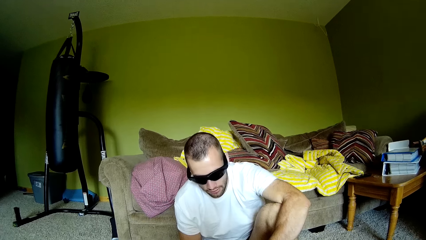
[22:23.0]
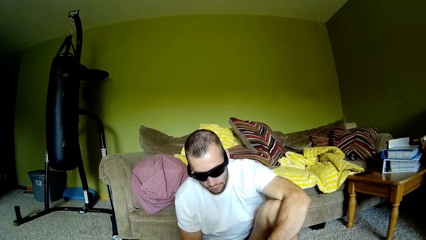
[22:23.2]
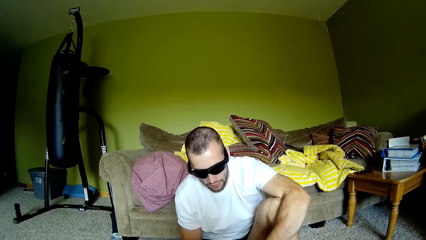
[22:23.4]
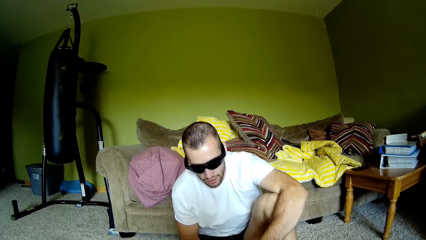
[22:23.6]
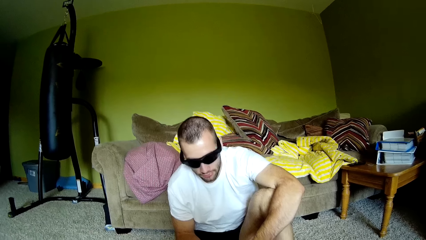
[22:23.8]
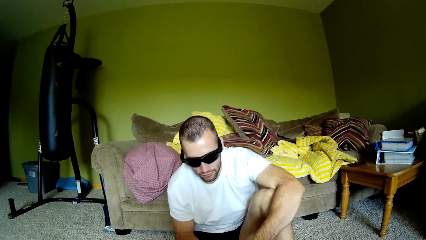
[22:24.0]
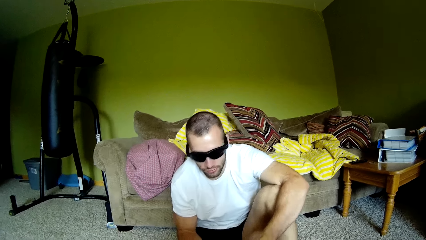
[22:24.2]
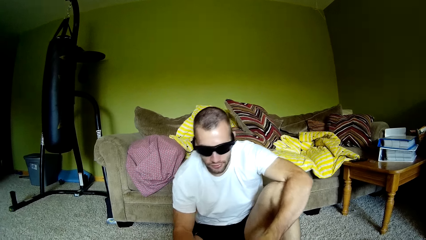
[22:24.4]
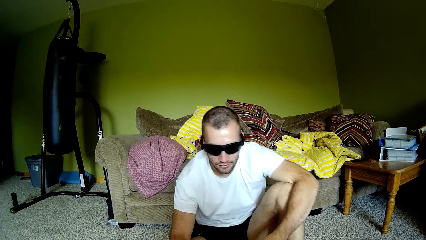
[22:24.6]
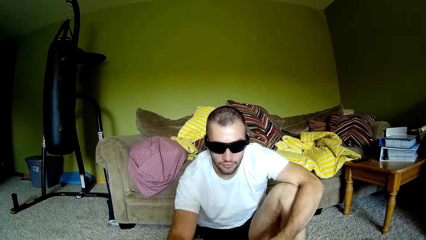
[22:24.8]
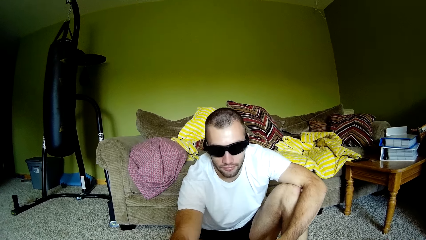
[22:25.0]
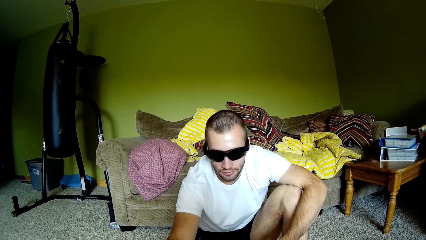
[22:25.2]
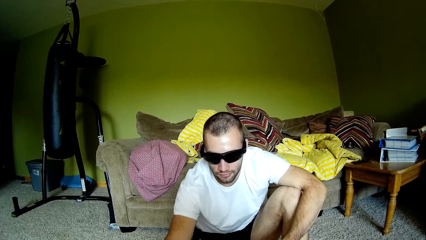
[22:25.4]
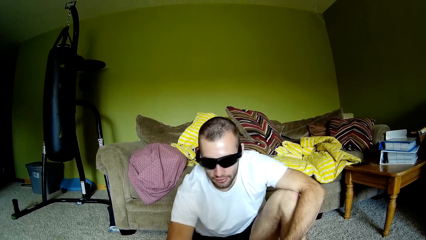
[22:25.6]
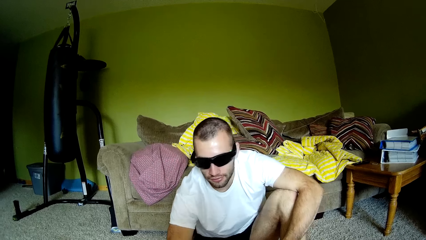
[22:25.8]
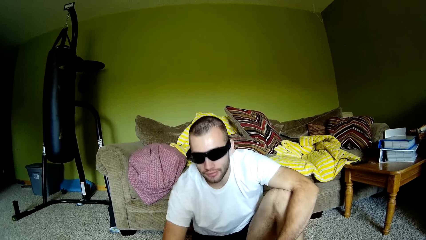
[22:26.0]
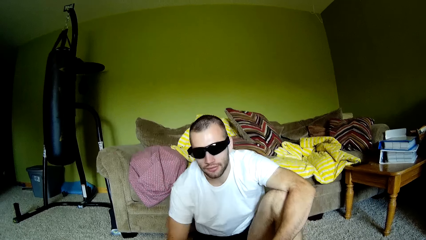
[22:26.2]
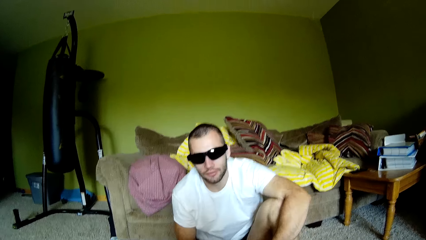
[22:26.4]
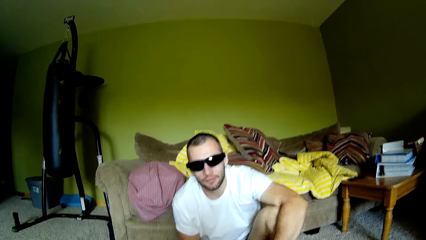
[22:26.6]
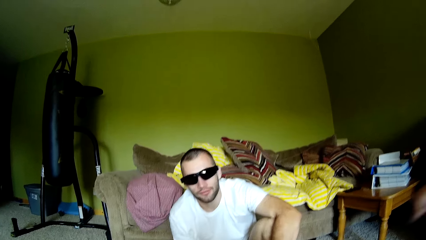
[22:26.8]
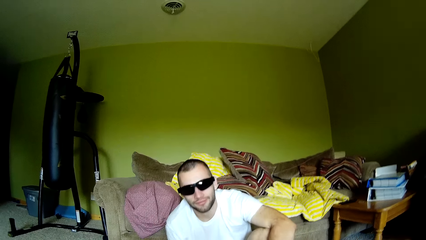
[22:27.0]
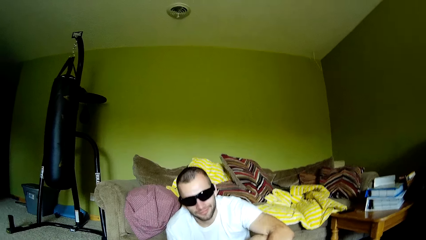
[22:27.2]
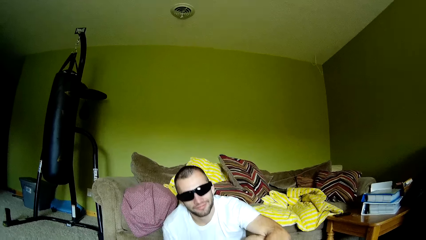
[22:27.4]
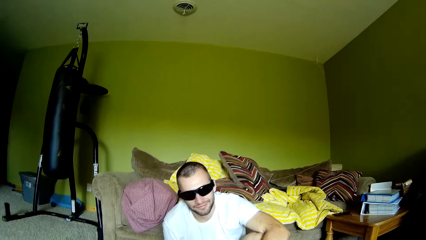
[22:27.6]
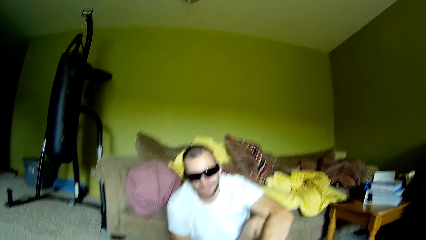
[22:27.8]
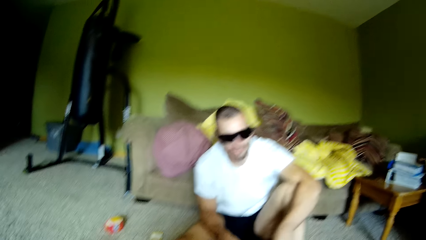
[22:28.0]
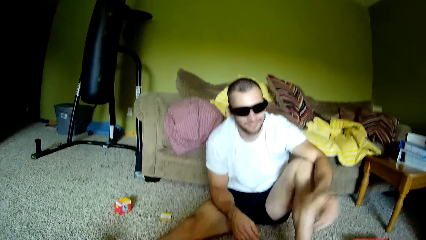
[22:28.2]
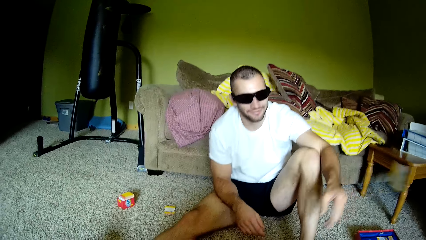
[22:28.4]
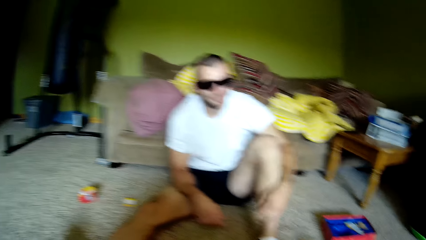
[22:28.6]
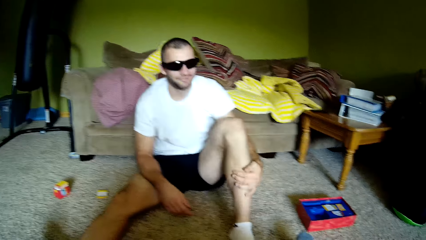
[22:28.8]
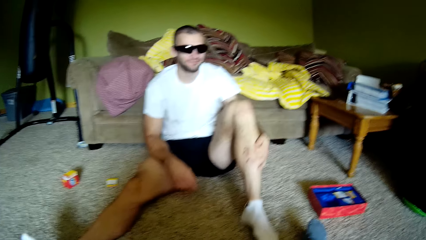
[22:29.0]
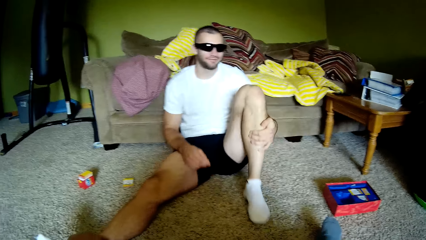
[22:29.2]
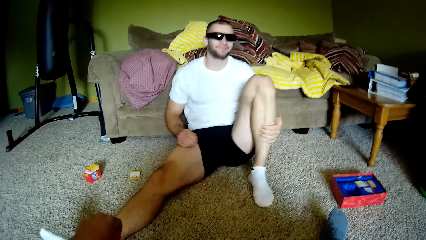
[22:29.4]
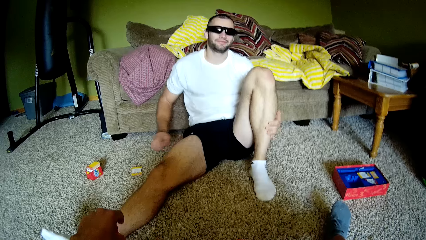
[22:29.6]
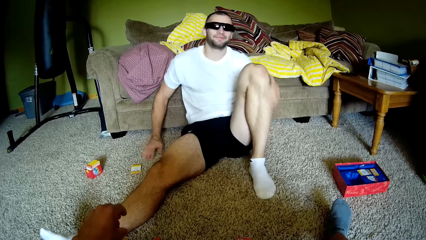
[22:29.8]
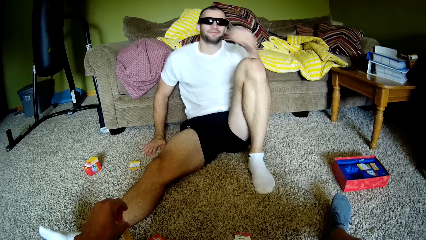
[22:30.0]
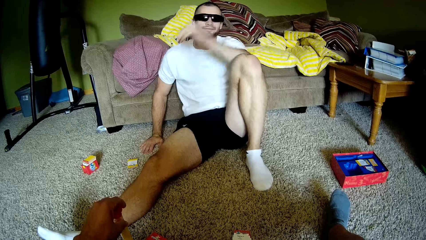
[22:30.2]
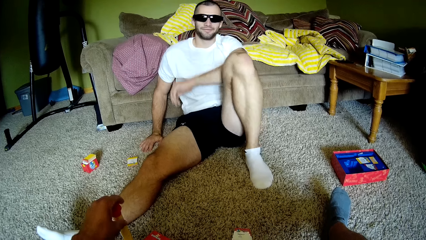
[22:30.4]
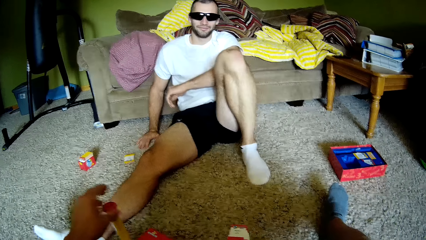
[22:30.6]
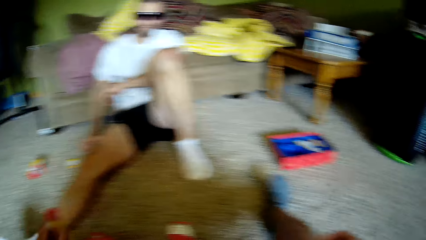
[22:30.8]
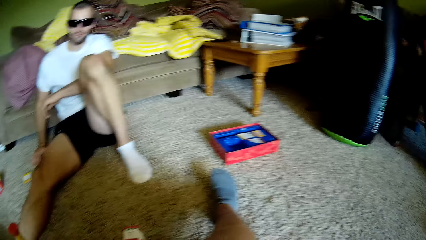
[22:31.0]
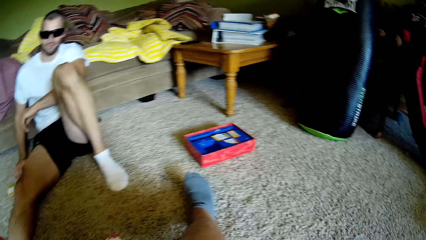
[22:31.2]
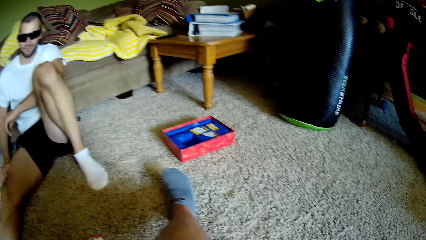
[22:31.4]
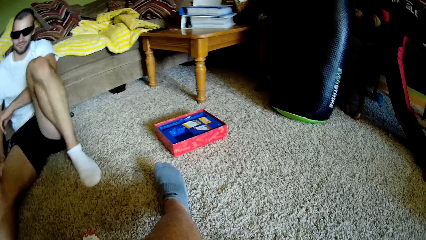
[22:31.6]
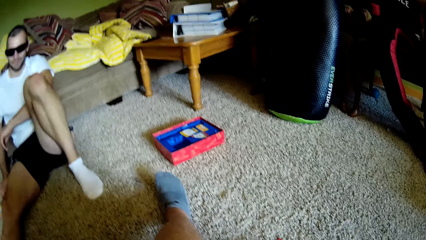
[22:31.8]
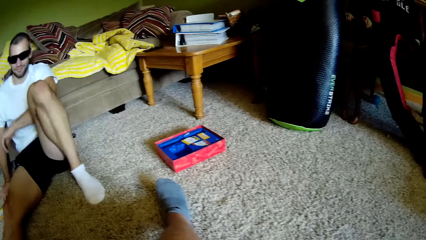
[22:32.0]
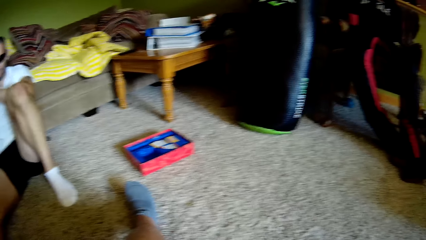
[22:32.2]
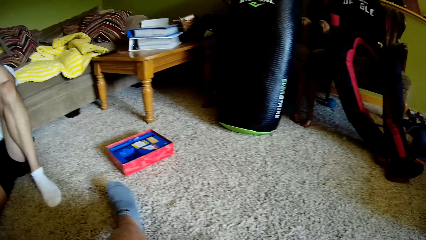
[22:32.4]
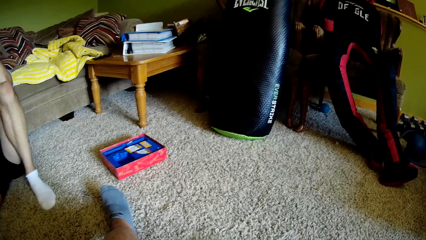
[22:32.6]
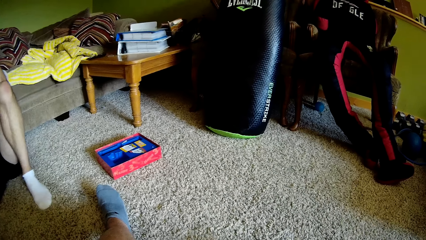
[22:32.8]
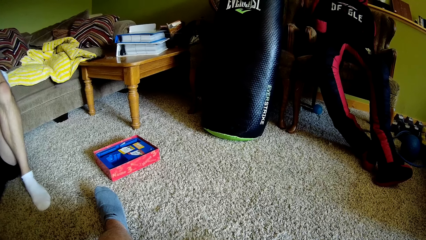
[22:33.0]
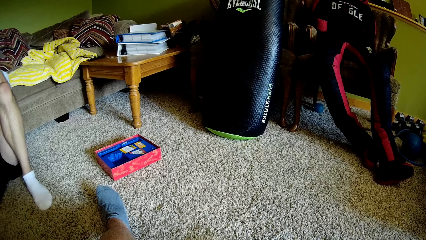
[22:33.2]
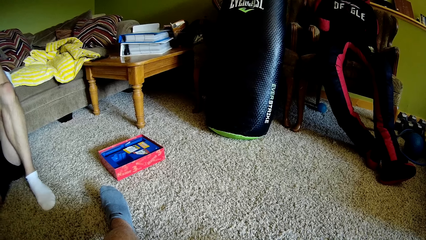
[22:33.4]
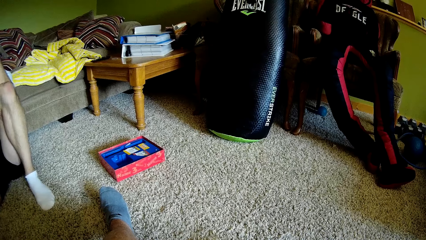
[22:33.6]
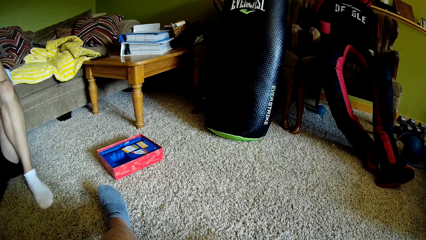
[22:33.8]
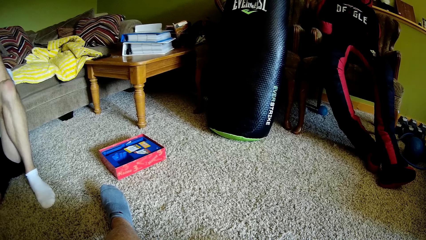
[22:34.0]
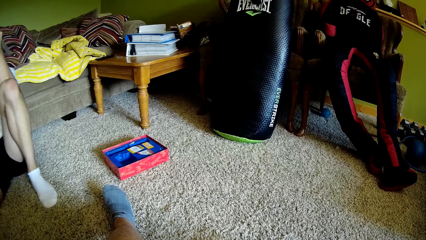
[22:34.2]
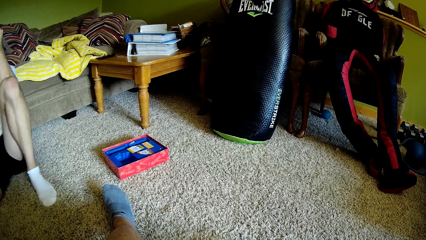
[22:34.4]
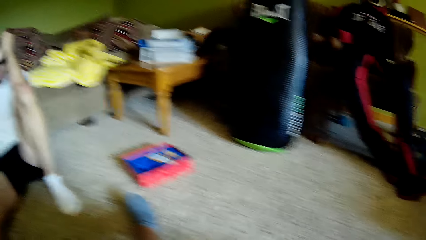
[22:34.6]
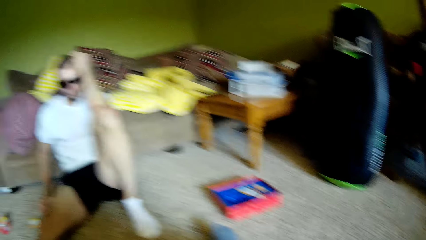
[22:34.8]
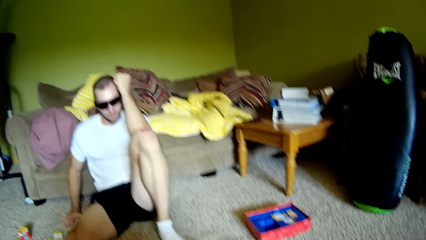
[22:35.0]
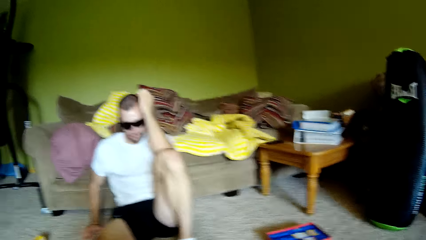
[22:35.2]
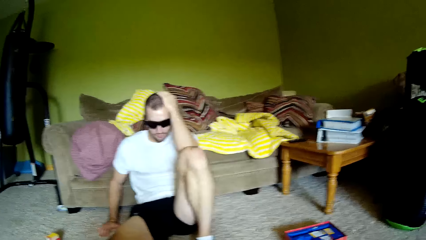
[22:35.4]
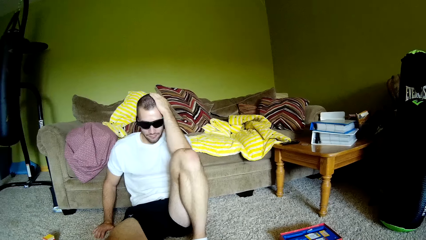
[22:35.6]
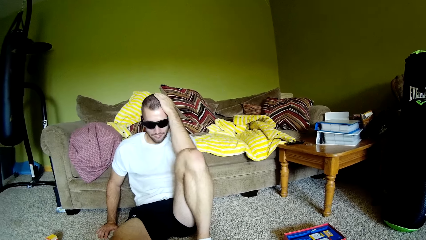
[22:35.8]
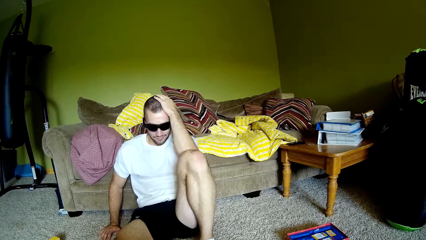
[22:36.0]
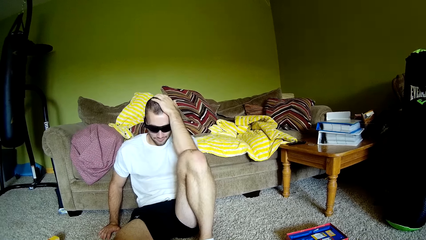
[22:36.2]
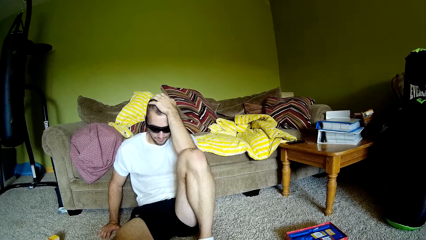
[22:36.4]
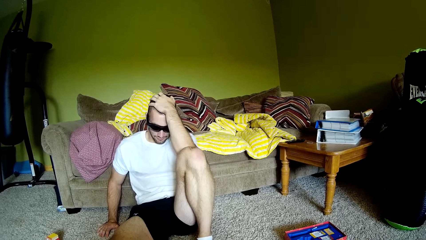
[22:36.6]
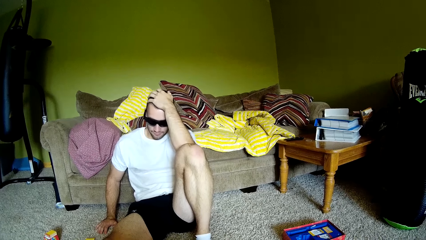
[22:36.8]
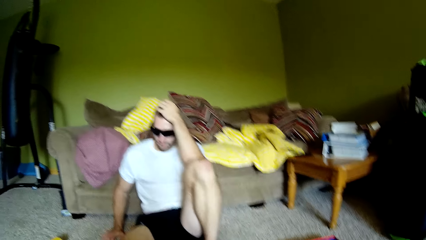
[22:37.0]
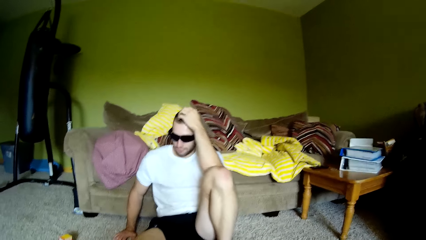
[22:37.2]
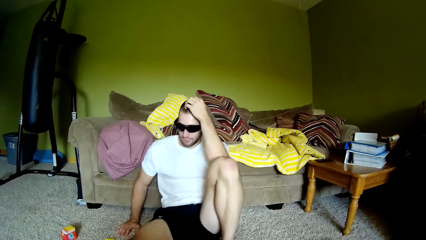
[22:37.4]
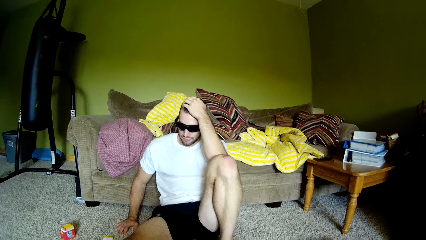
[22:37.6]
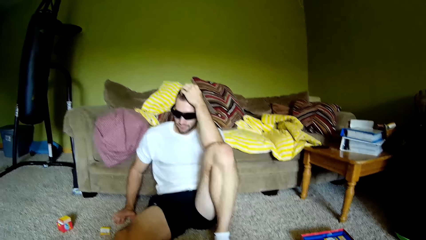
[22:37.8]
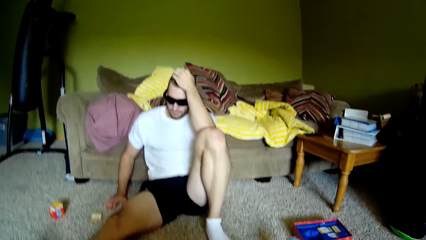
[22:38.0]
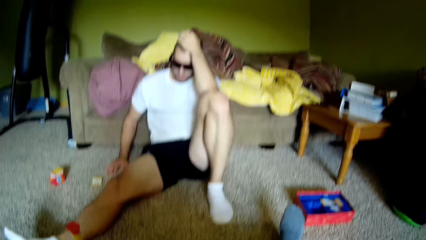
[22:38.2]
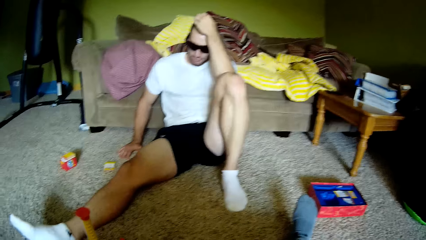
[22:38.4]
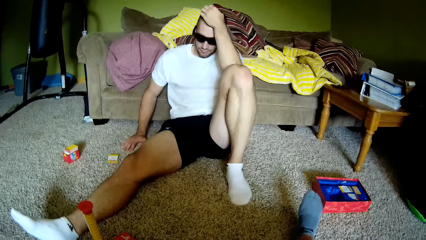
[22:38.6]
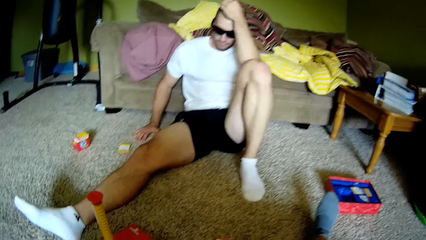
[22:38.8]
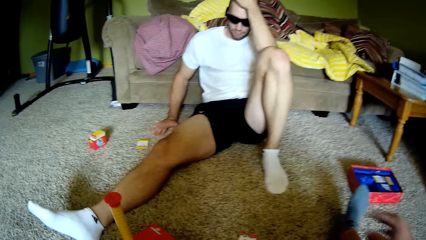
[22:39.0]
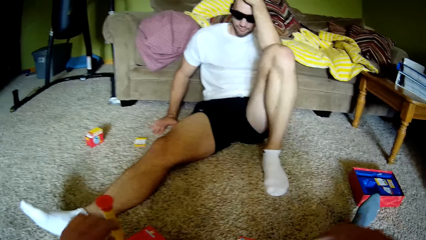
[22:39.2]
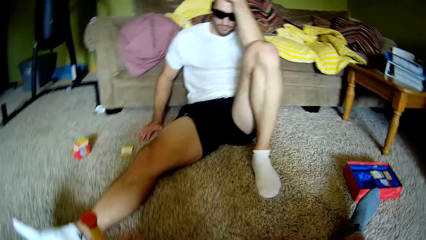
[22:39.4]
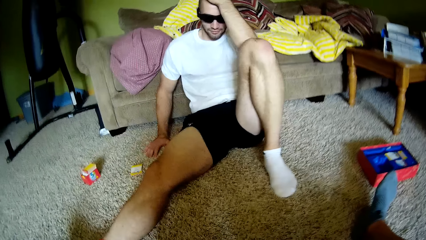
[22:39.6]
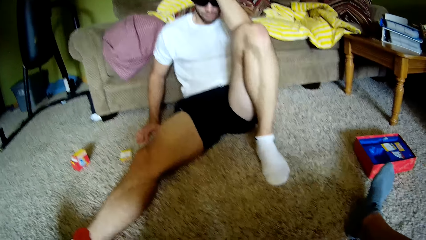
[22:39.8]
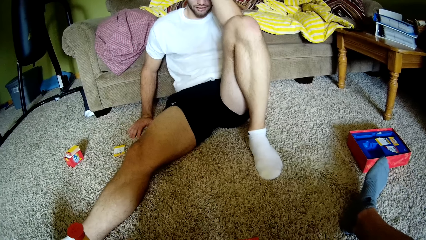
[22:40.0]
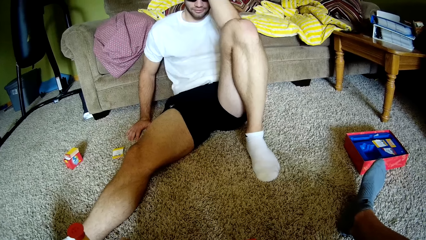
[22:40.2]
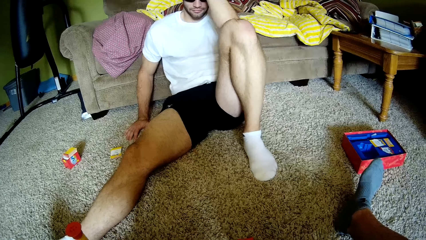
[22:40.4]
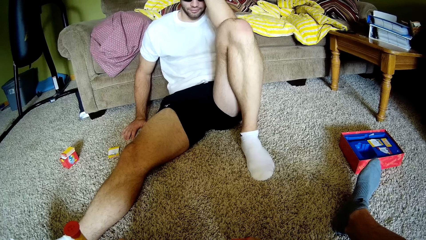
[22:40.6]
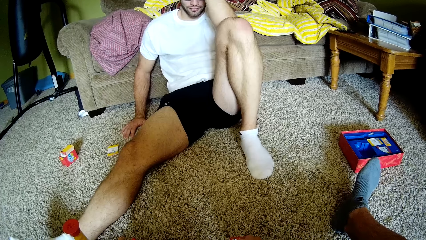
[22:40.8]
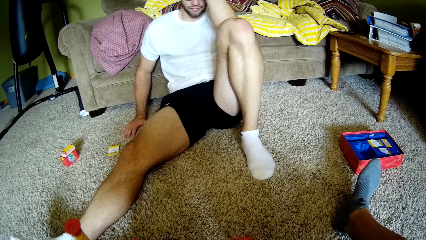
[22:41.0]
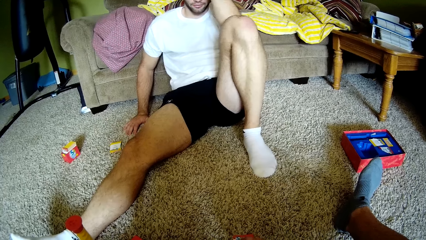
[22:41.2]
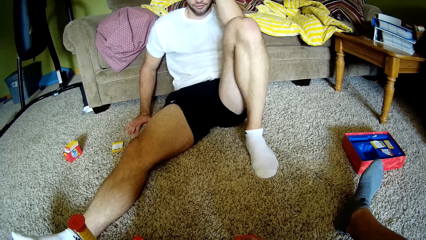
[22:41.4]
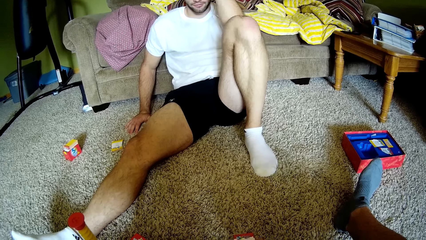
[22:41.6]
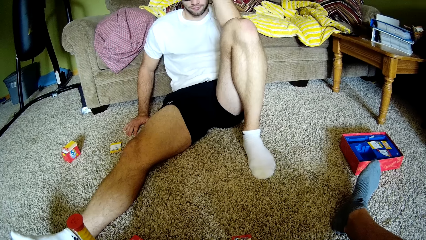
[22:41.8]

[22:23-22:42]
A man reads from the paper and touches something. The camera wearer interacts with the man. The man throws the paper to the floor and interacts with the camera wearer. The camera wearer turns around the room. They look around. They interact with the man. They hold a card.
